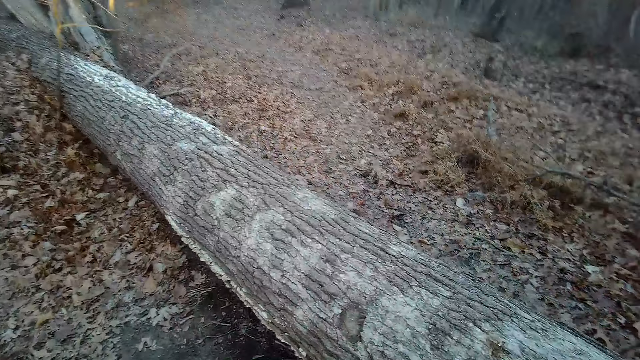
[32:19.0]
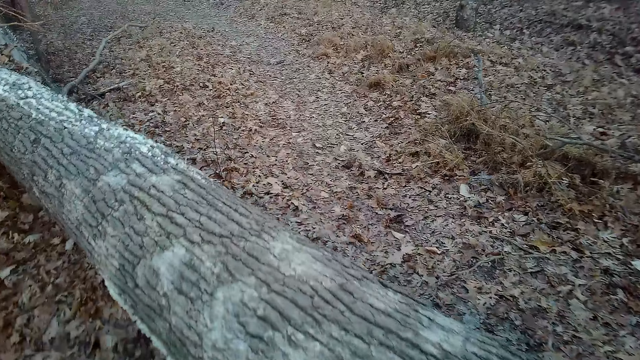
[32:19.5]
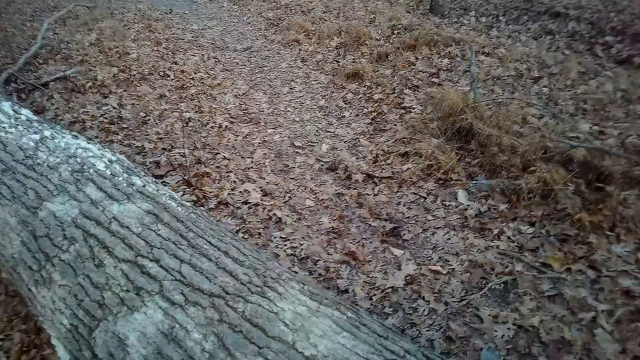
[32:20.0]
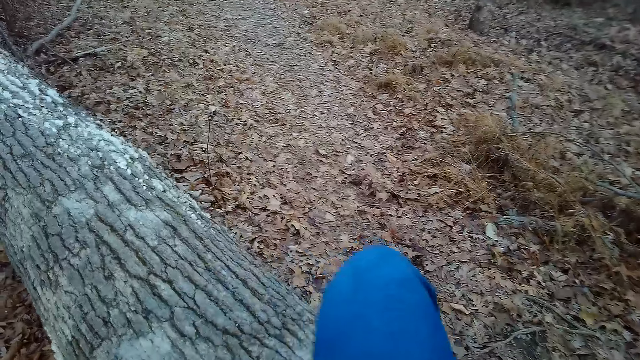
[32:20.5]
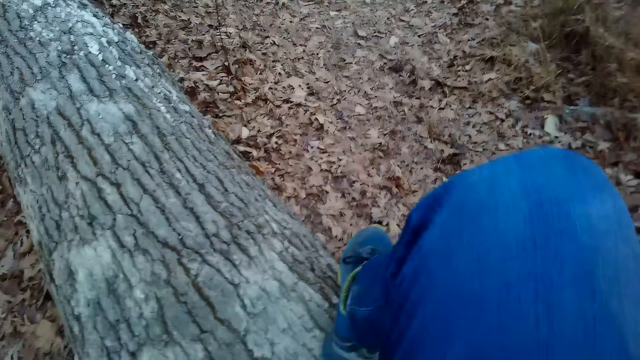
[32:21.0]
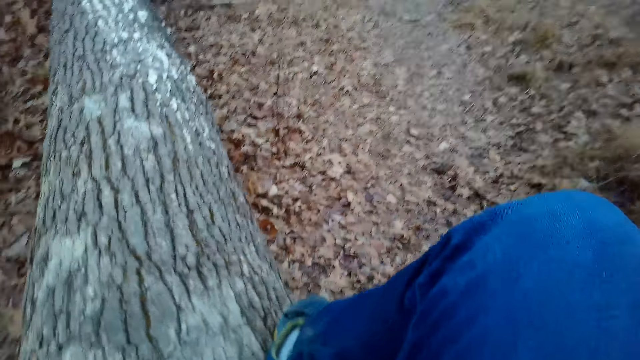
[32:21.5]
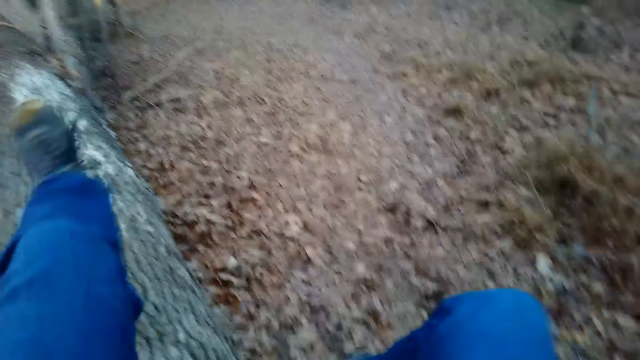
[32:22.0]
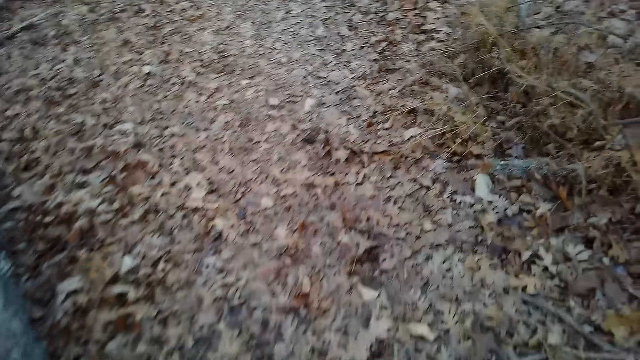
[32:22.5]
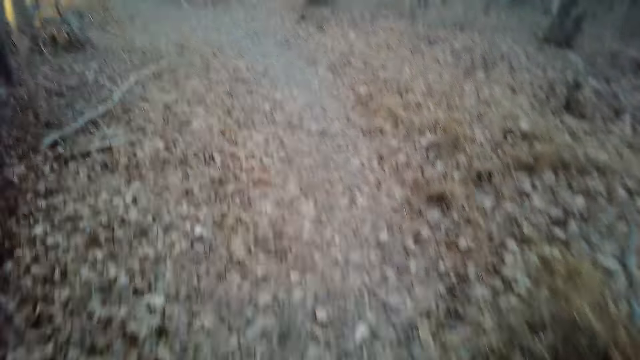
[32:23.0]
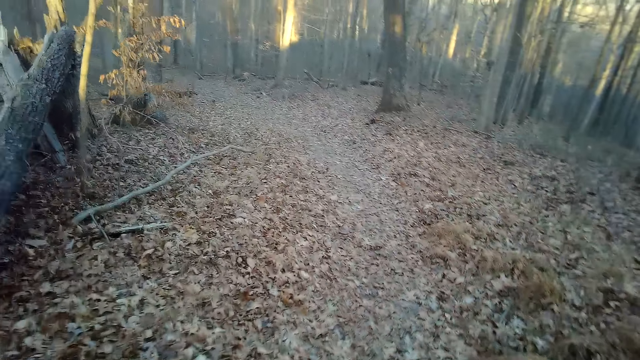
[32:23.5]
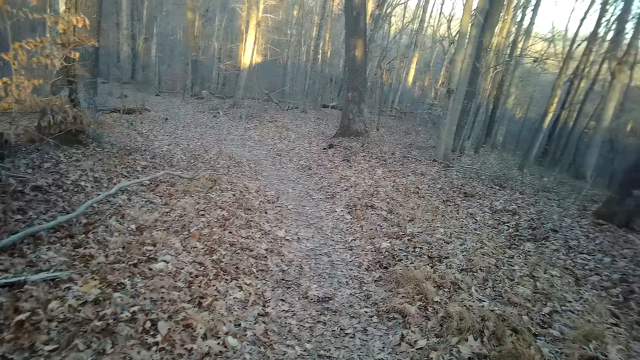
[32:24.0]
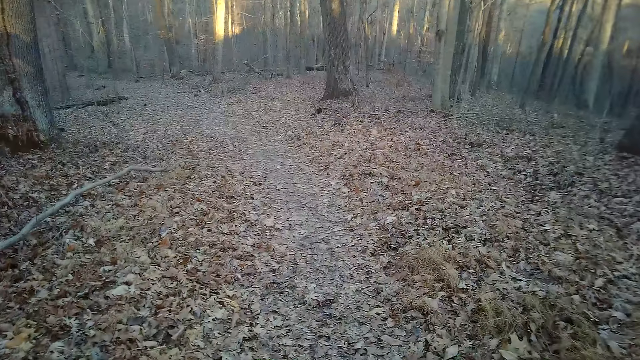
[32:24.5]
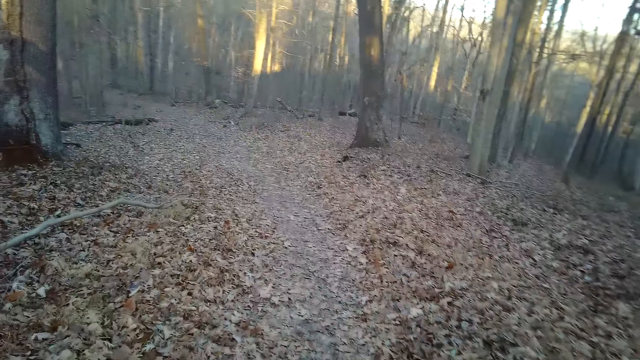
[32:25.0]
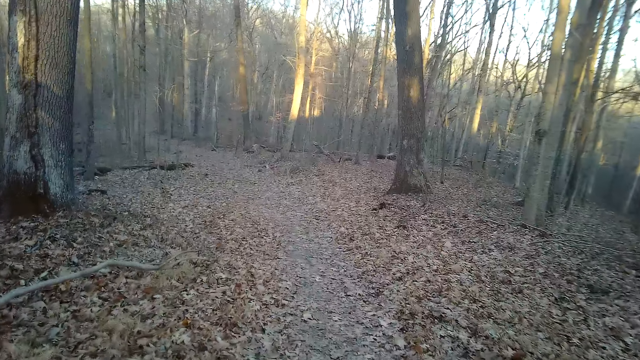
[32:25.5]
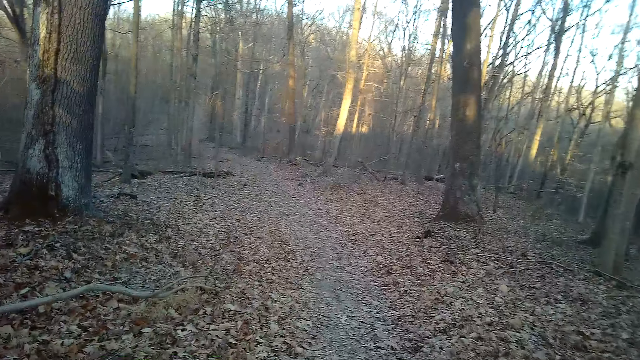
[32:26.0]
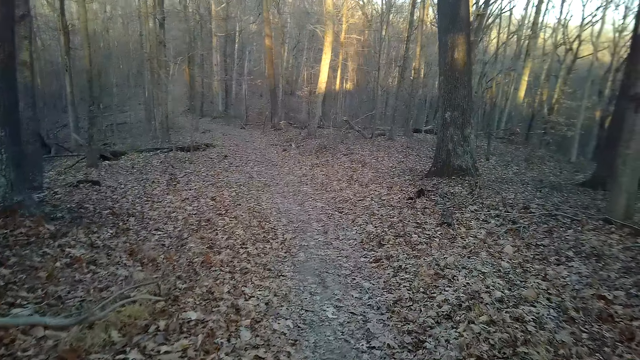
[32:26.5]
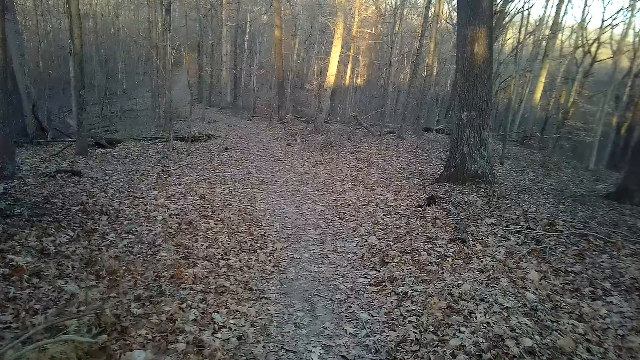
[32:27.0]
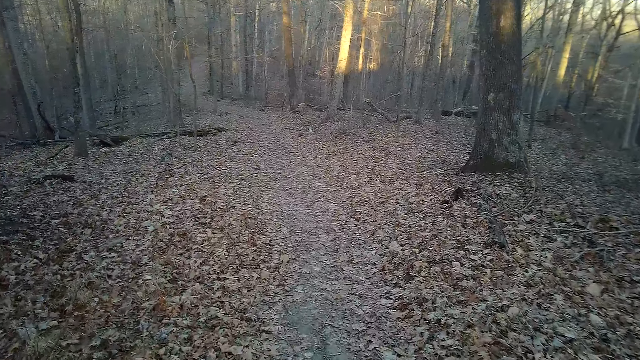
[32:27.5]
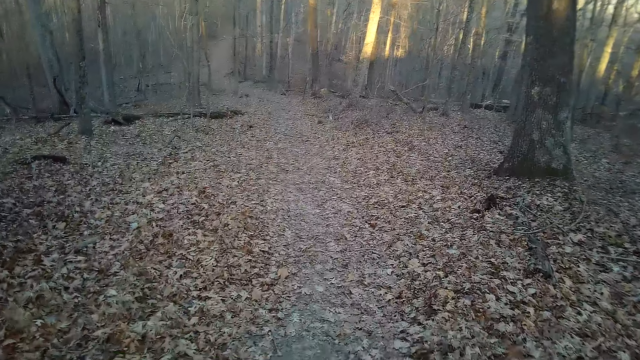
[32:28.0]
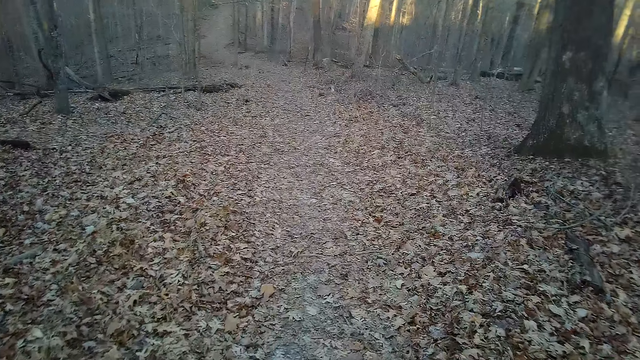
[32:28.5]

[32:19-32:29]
The camera wearer jumps over a tree log. They walk around.

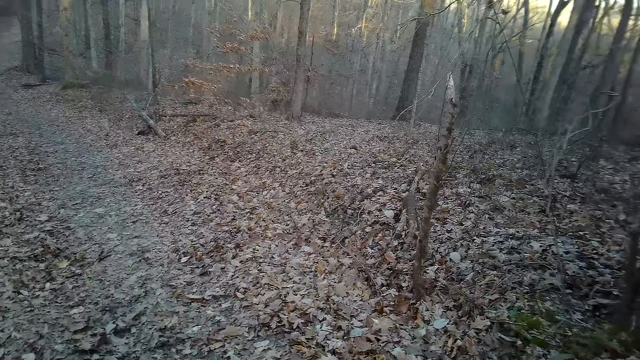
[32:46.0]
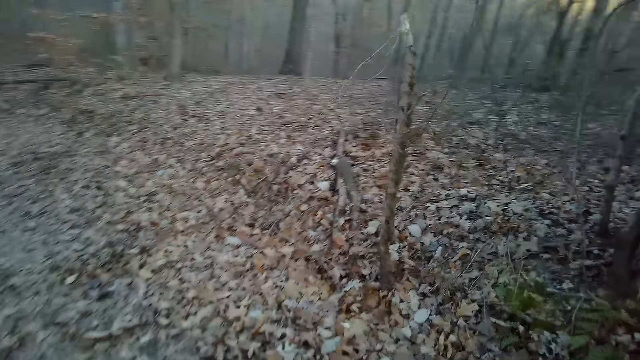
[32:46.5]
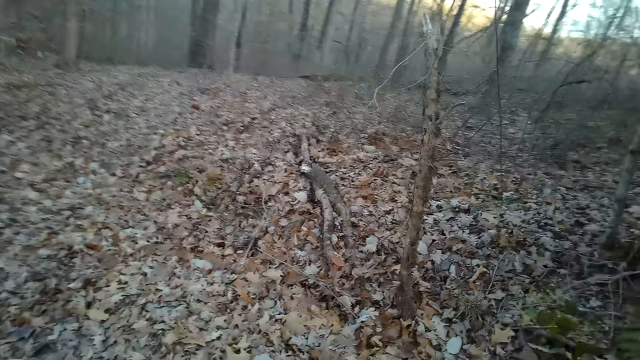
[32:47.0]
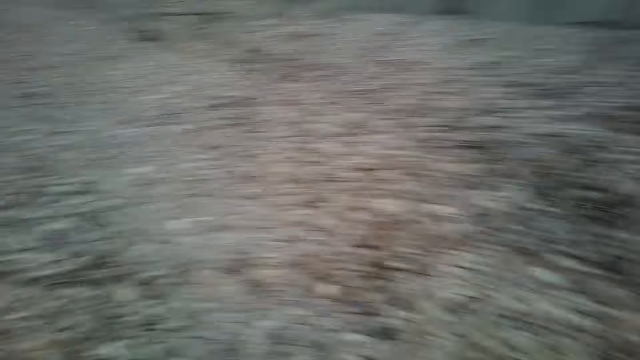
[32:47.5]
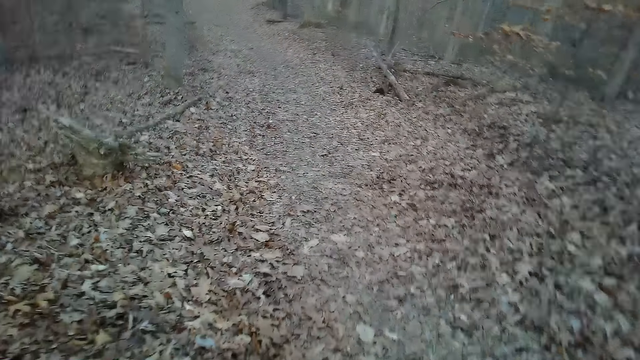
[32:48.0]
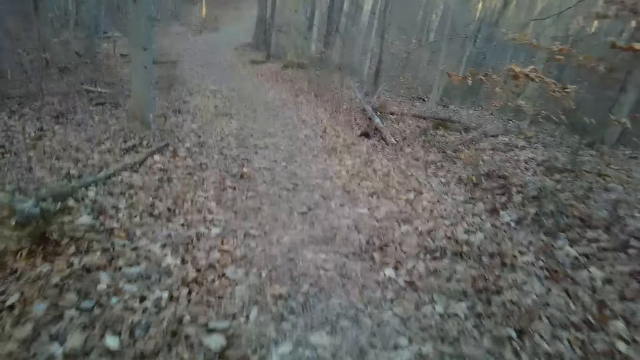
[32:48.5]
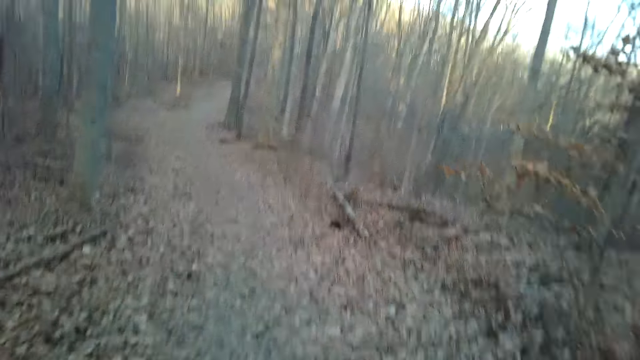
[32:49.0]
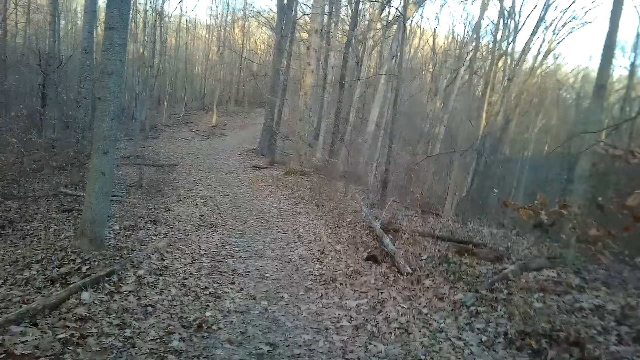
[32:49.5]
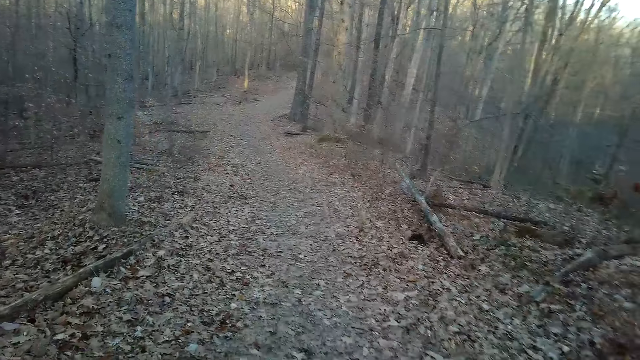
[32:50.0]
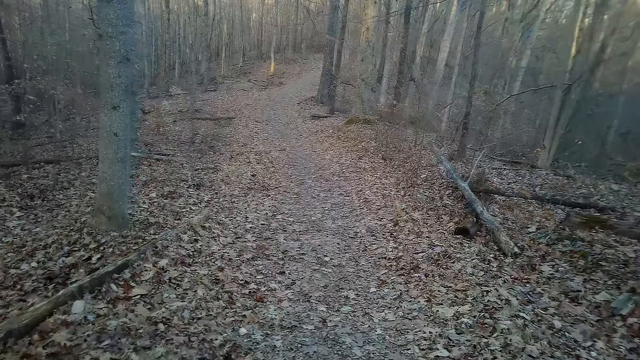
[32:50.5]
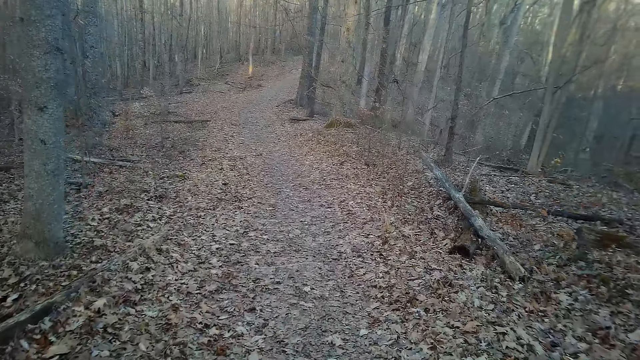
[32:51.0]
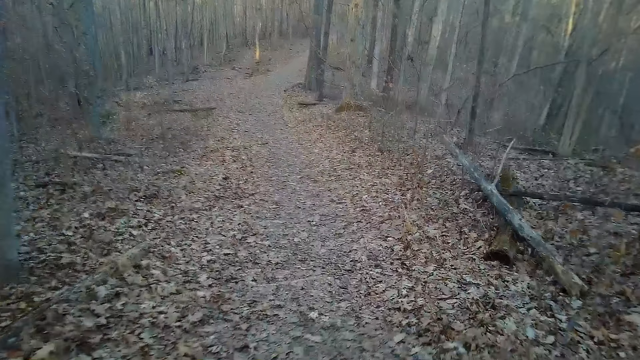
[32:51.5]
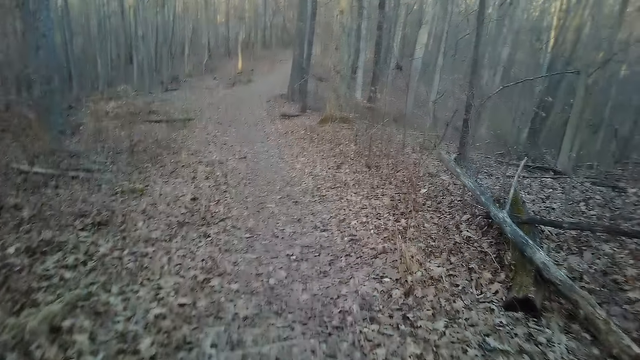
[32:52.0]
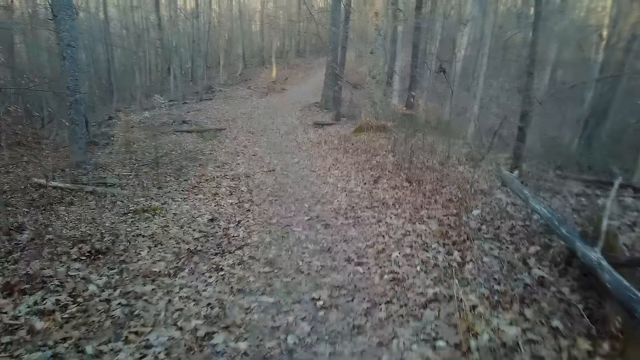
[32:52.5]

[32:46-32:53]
The camera wearer looks around.

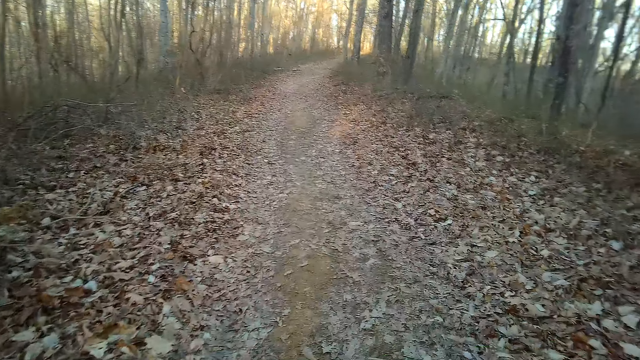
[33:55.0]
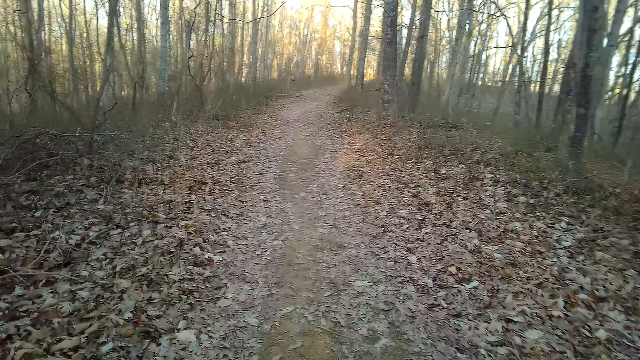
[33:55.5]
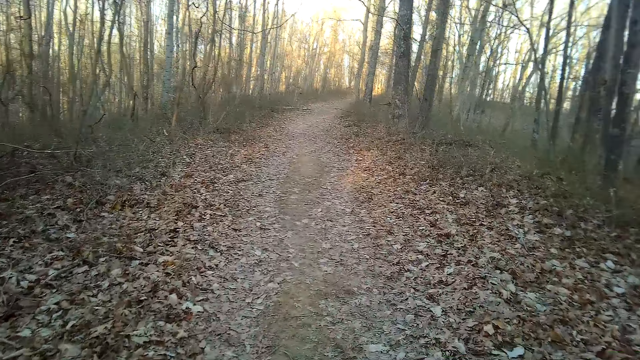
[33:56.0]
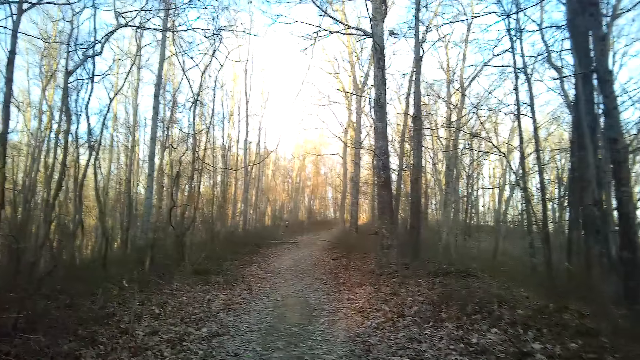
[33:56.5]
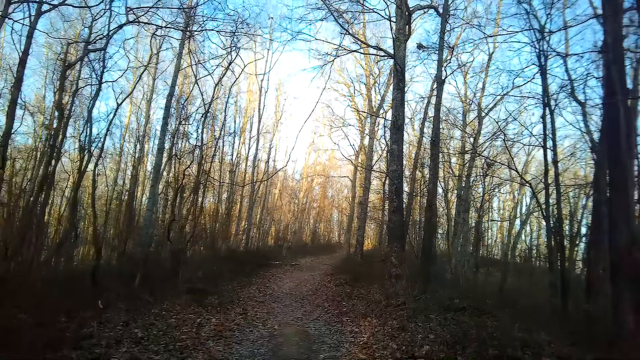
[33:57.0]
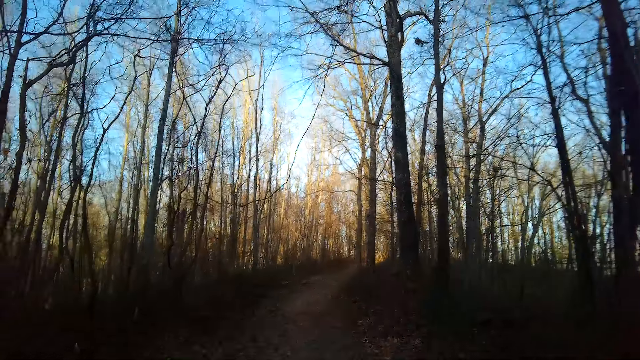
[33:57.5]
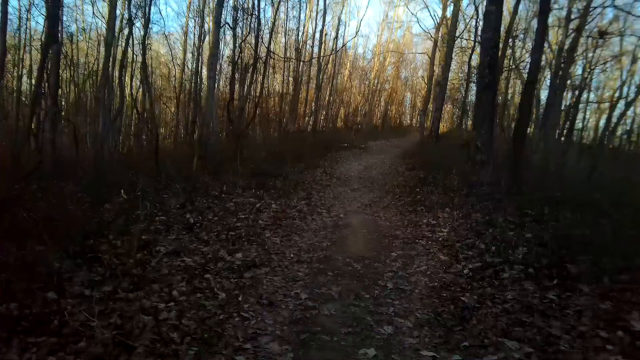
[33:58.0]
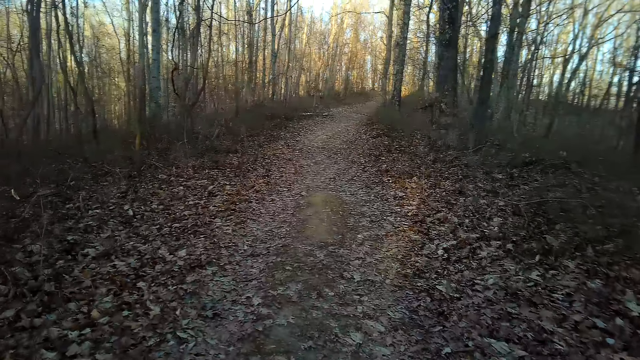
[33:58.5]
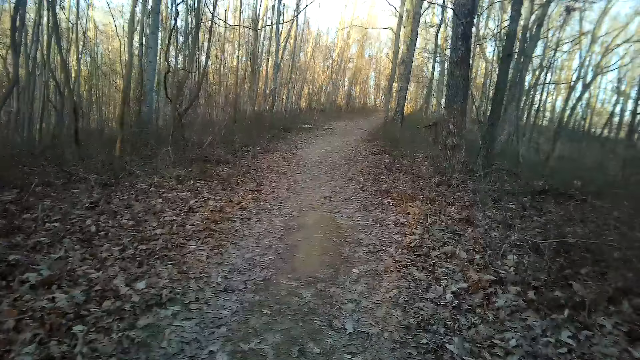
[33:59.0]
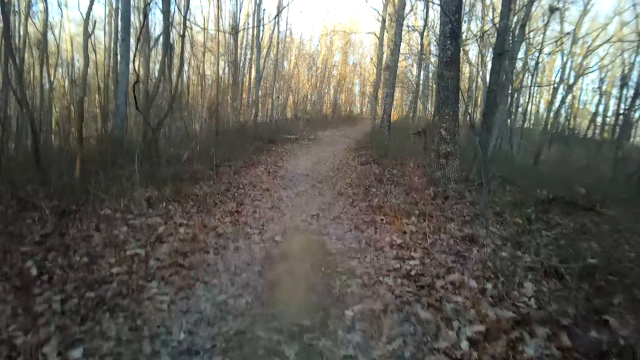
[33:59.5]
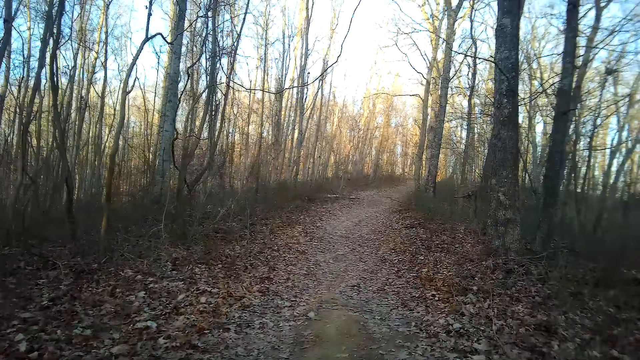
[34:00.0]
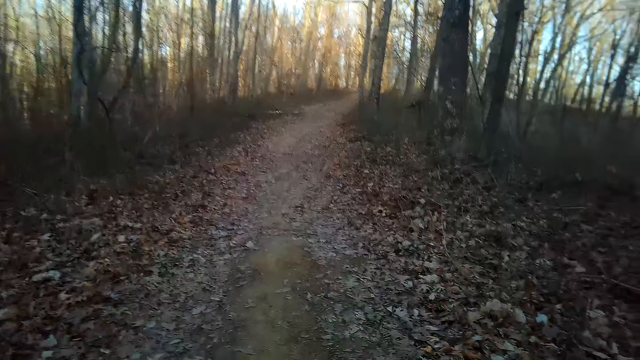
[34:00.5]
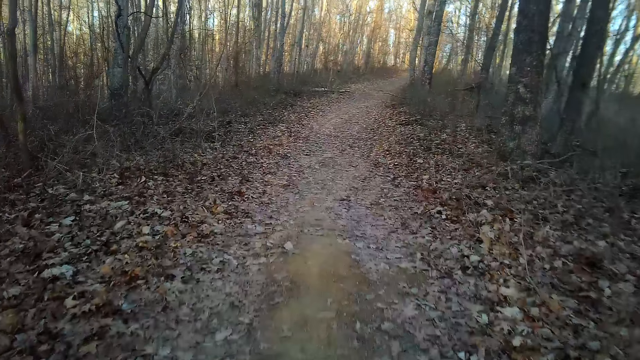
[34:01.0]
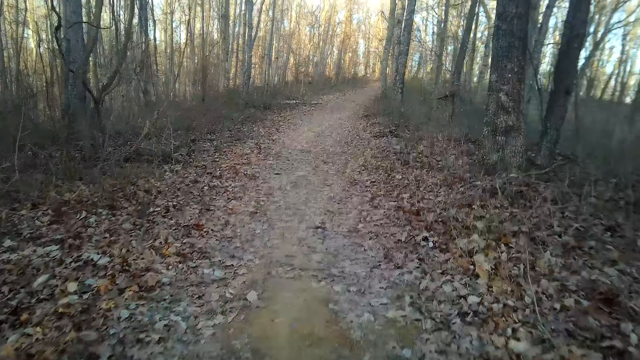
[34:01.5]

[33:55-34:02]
The camera wearer looks around.
